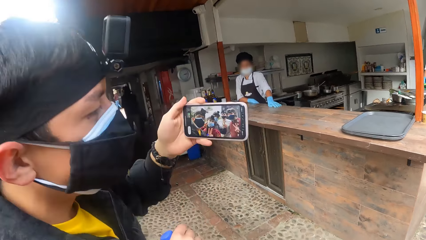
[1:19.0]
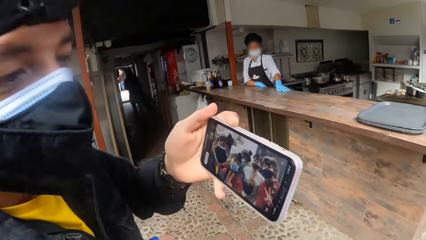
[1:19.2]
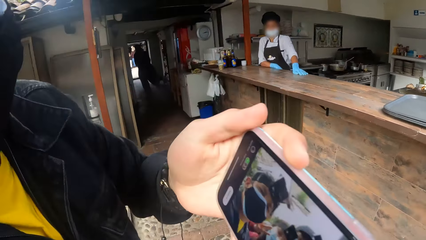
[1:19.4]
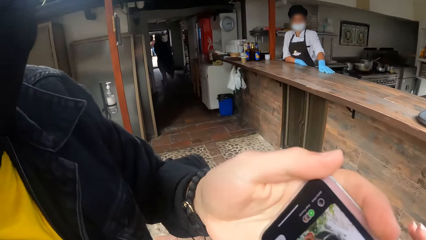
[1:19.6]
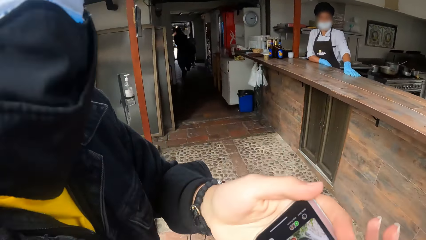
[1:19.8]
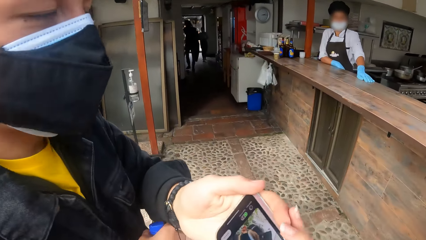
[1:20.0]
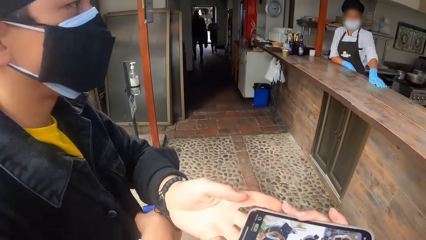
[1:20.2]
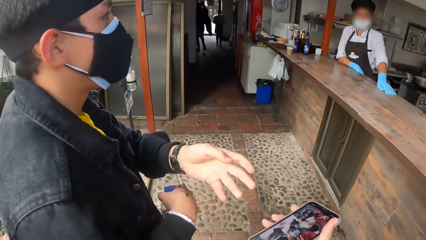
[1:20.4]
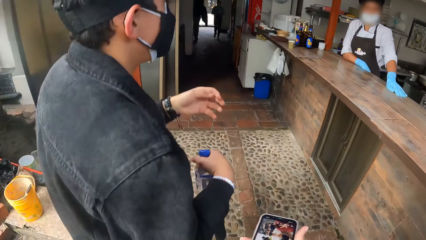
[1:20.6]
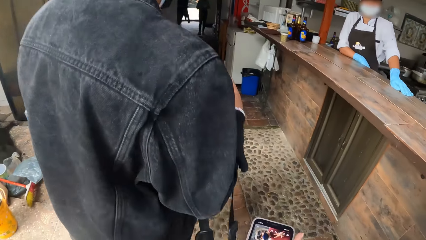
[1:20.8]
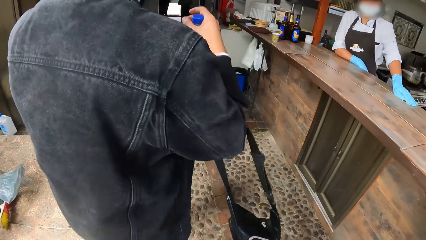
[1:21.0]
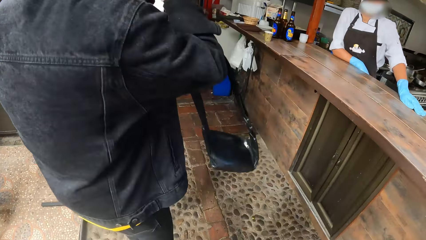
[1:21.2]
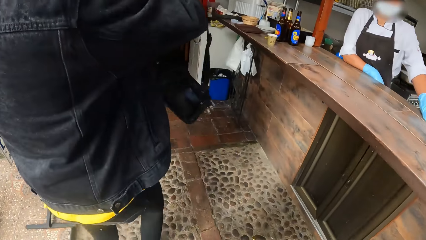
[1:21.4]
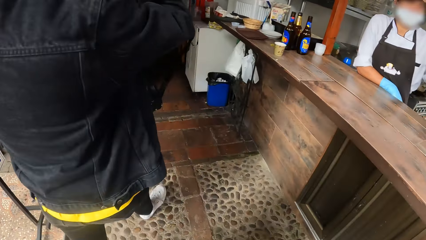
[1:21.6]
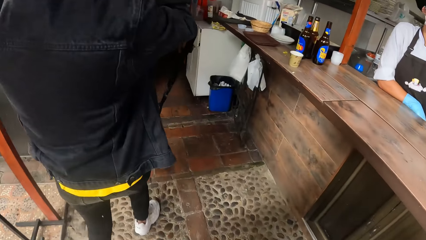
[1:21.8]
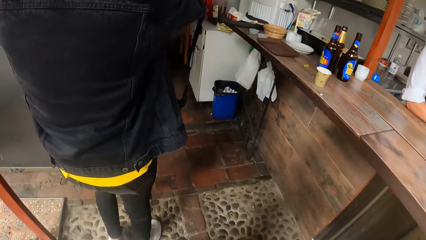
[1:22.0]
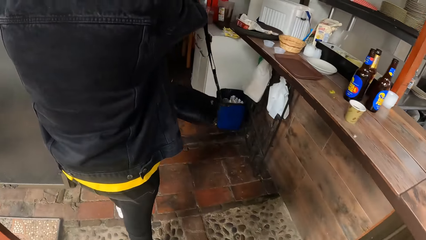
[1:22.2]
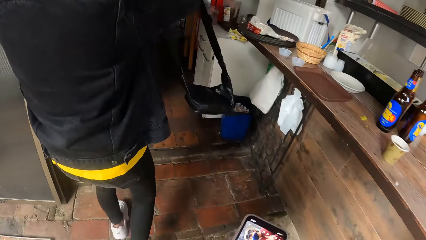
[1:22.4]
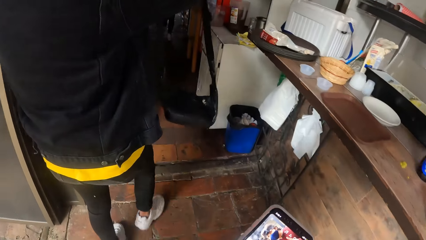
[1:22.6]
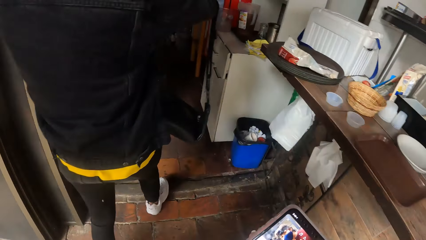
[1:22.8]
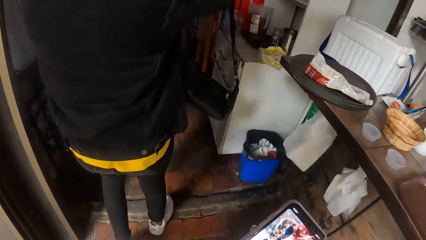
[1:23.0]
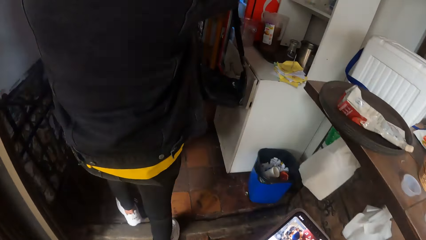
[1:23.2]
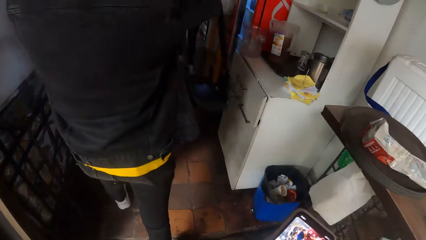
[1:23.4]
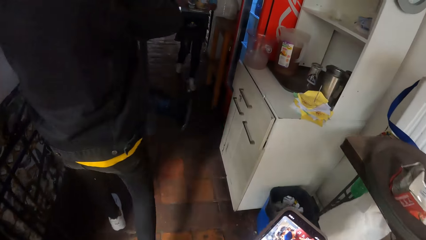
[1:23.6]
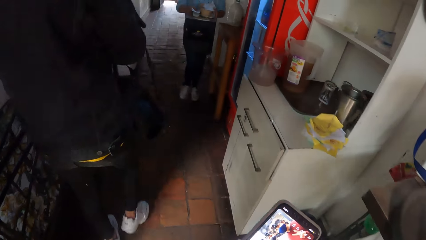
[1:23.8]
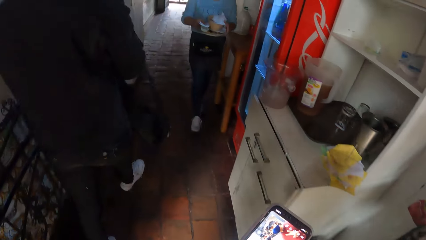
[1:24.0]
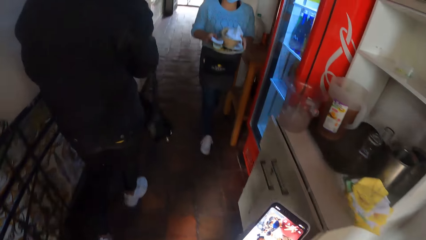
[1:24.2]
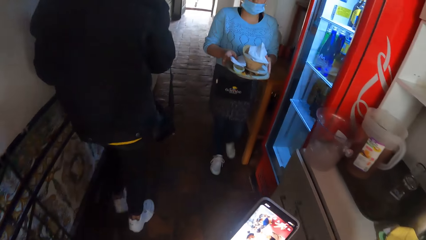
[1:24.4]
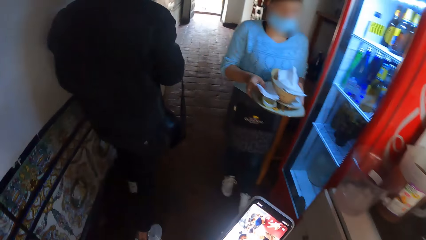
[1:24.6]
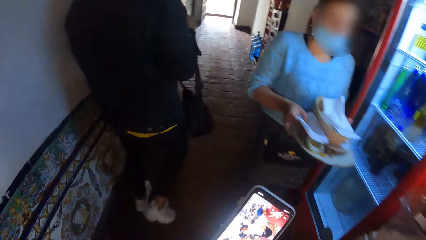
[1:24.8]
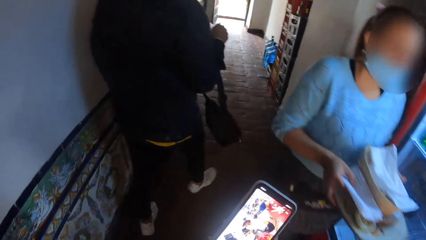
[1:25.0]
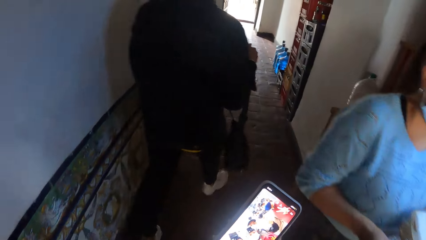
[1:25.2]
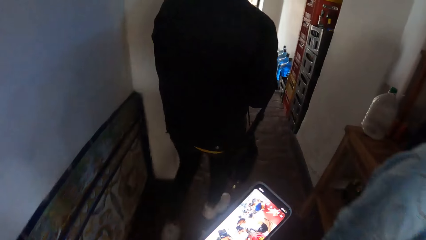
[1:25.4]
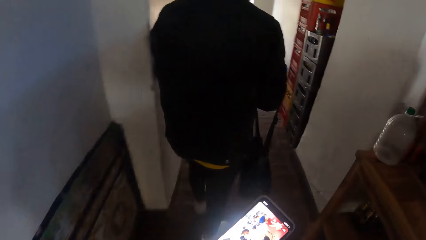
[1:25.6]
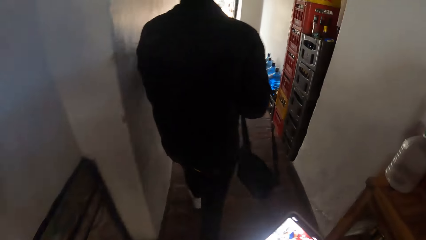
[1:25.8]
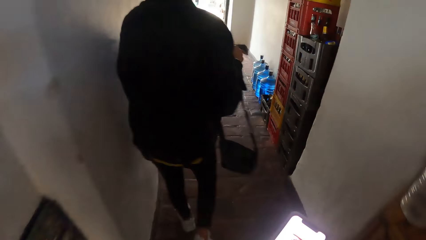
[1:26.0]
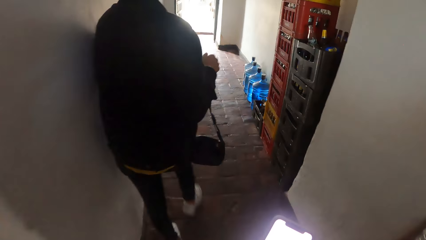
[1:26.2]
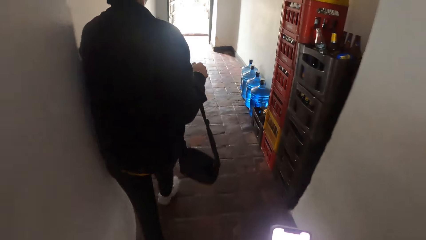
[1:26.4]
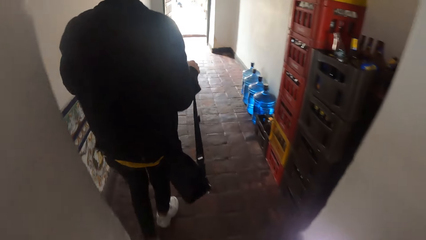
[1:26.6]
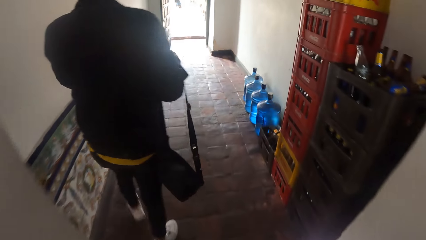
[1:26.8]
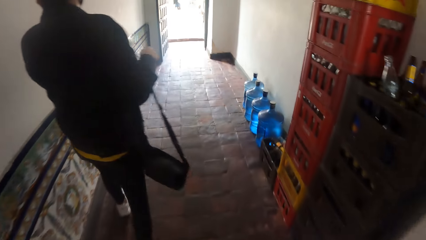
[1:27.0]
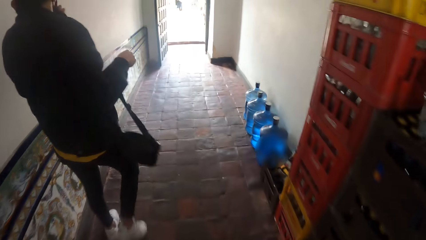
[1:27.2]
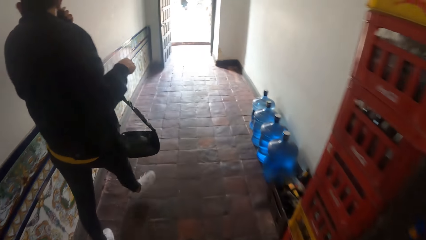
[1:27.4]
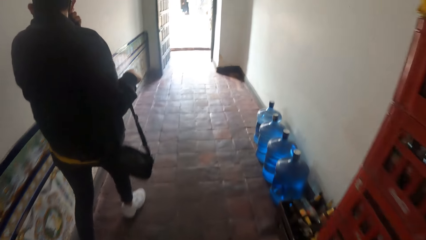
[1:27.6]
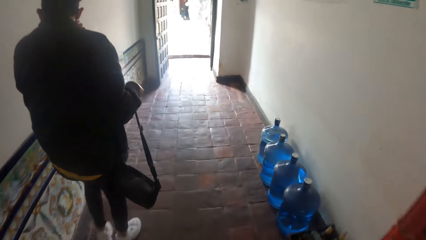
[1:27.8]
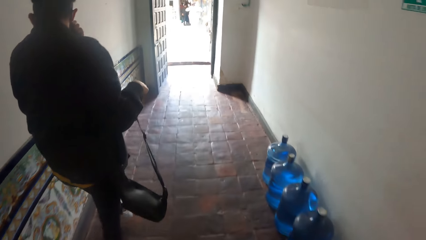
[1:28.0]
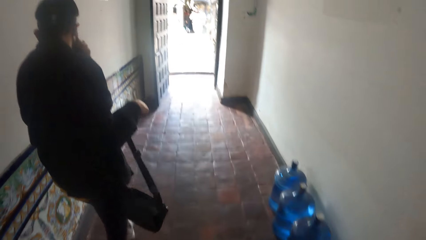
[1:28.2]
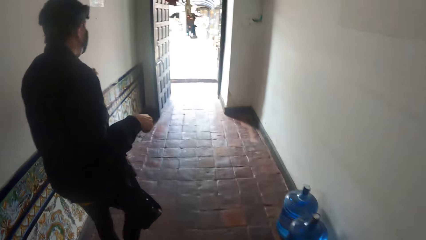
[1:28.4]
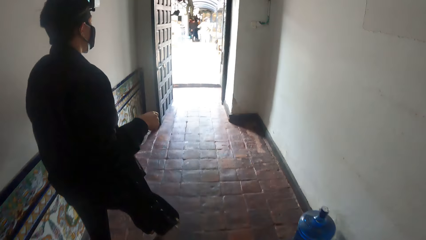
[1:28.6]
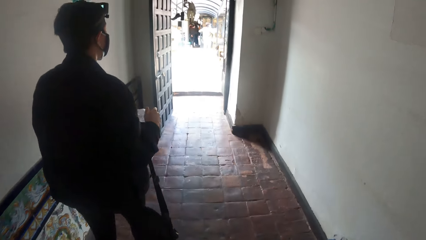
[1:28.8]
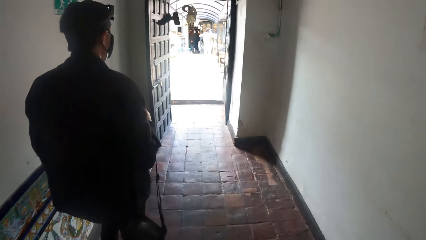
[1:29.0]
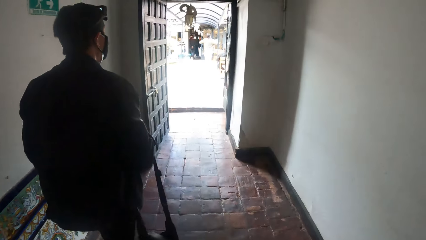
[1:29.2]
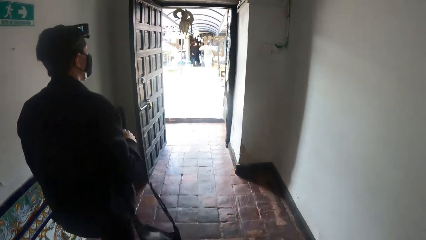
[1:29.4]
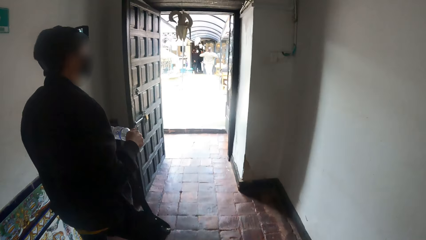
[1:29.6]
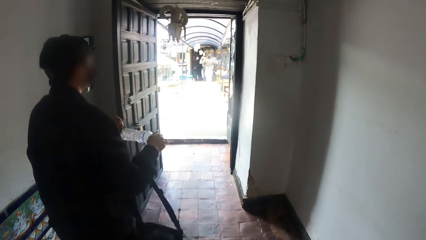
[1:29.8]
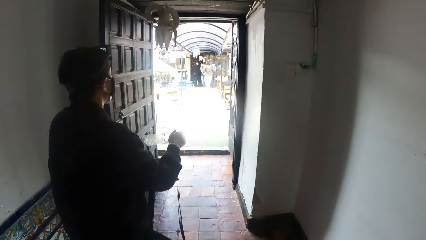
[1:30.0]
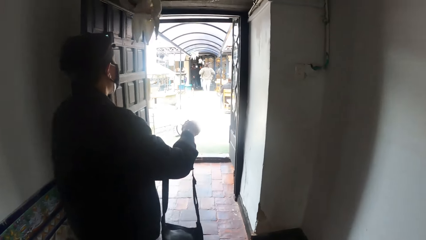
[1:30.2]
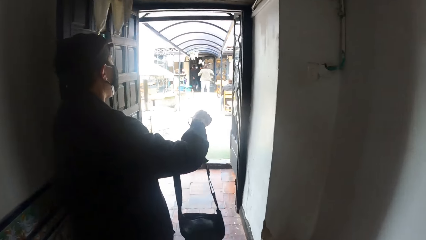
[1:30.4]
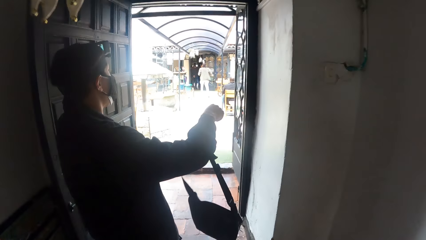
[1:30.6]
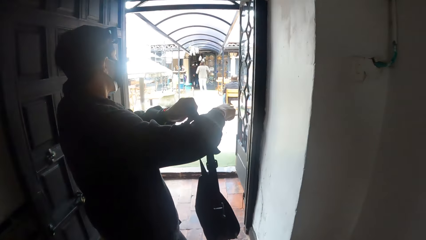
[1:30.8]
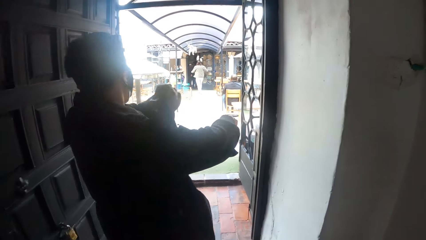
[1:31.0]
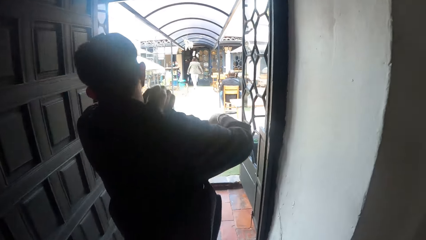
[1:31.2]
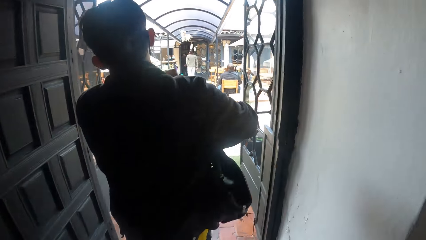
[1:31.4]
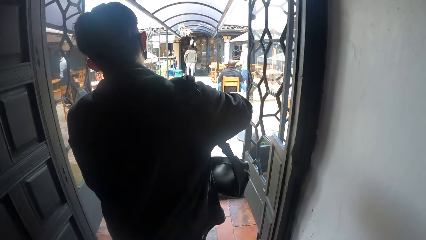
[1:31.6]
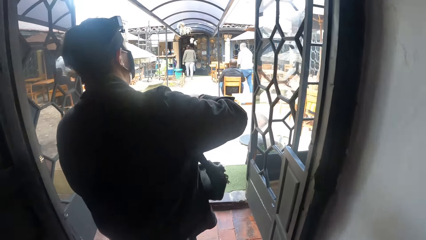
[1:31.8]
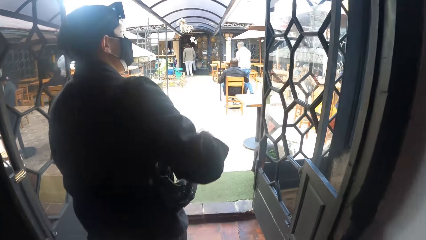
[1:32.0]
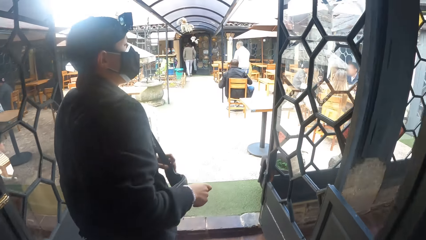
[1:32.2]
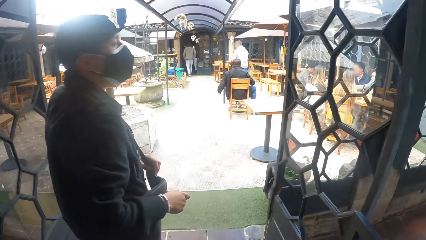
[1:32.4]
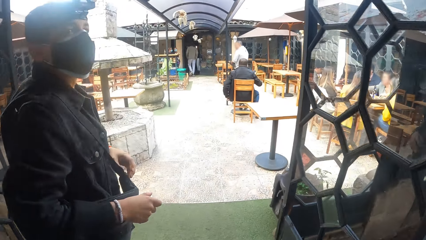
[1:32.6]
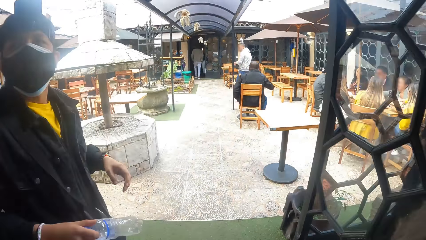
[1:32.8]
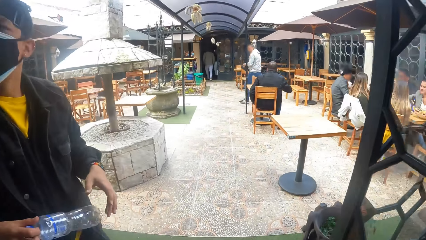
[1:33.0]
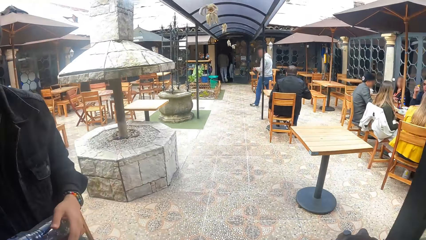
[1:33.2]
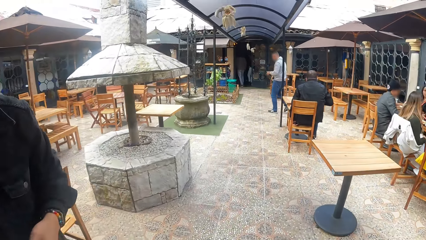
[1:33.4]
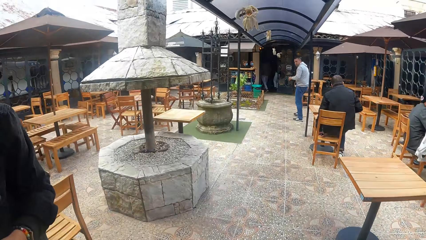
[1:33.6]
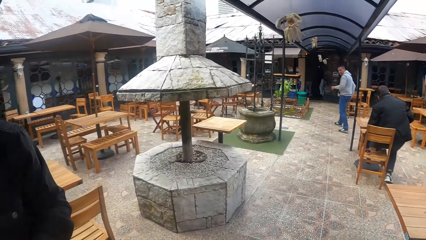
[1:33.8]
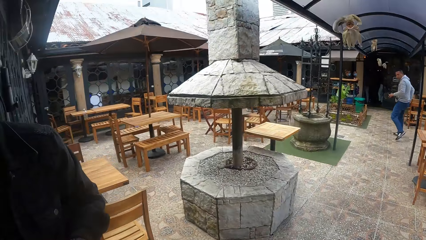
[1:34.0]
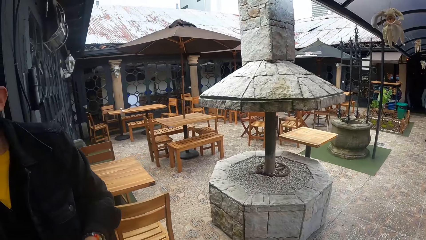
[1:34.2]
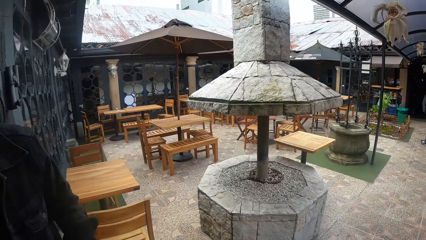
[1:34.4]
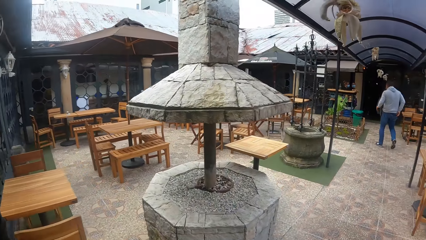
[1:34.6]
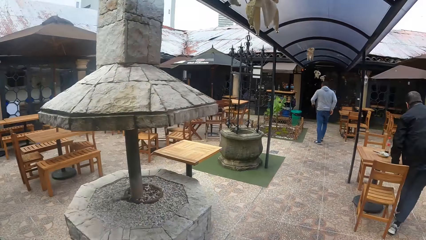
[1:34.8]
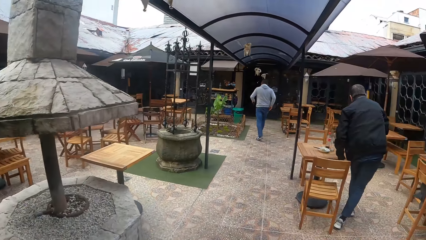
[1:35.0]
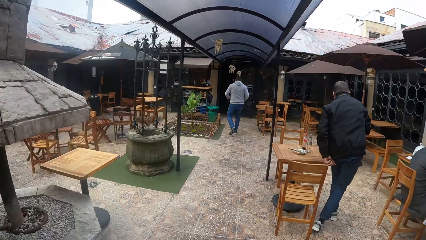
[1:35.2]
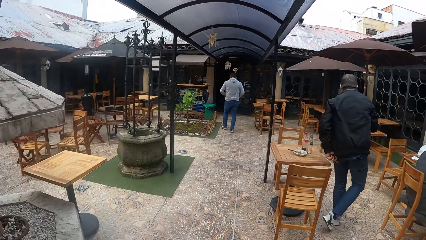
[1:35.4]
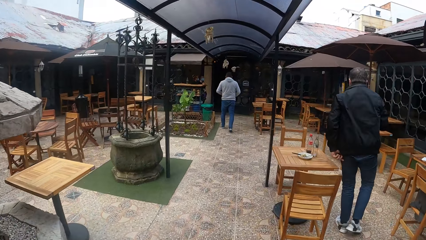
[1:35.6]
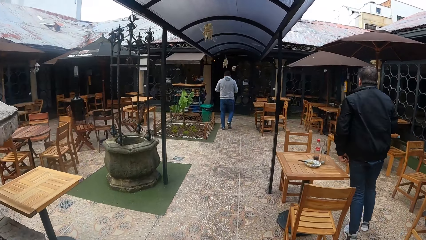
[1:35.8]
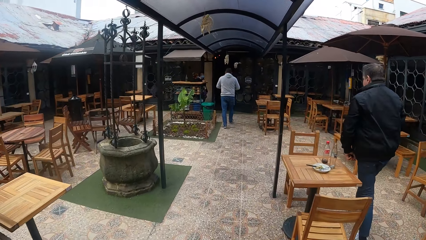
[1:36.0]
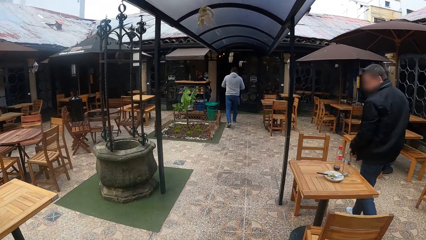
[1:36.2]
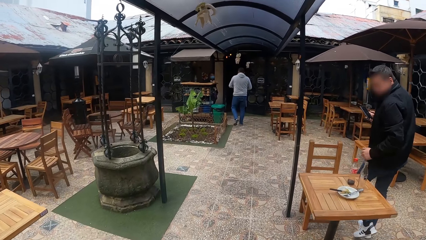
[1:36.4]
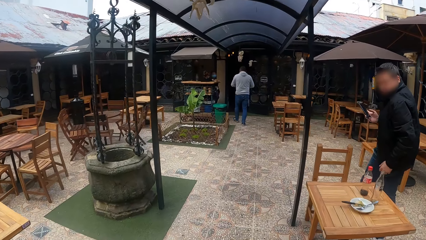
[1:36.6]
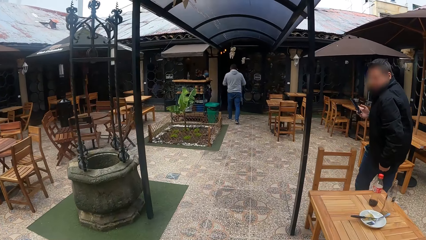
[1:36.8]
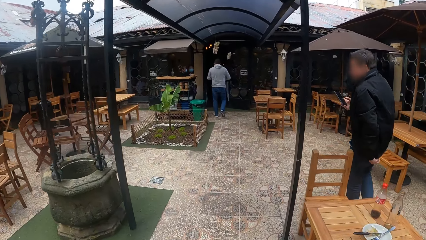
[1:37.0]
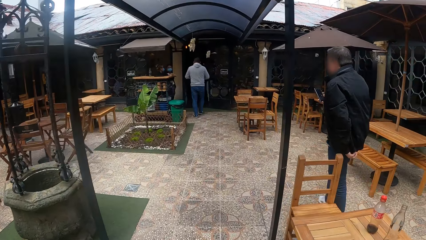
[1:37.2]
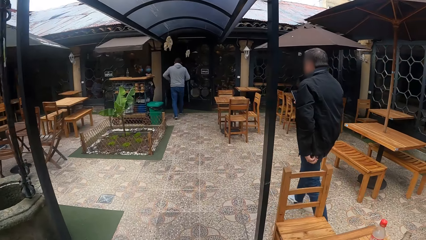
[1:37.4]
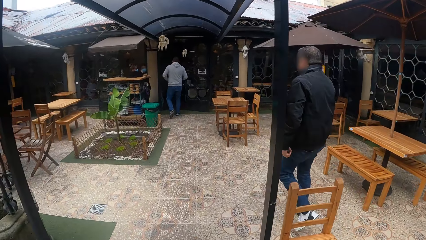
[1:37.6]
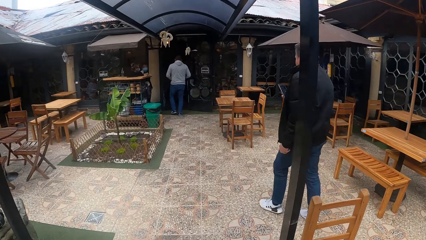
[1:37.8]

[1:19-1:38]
The man passes the phone in his left hand to the camera wearer. The camera wearer collects the phone from the man with her right hand. The camera wearer and the man walk around in the restaurant. The camera wearer operates the phone with her right hand and views the phone. The man adjusts his facemask with his left hand and adjusts the bag with his left hand. He turns around.
